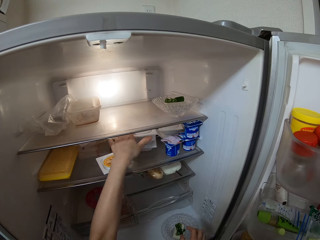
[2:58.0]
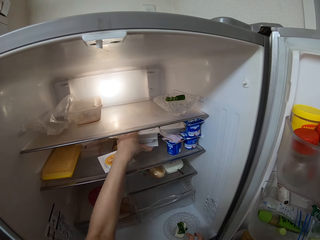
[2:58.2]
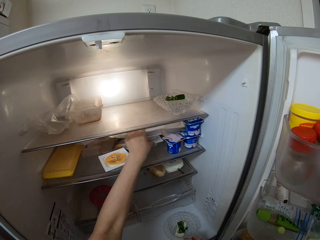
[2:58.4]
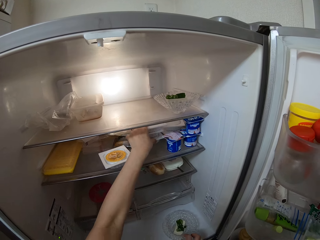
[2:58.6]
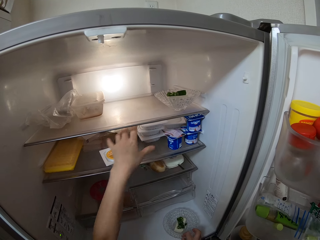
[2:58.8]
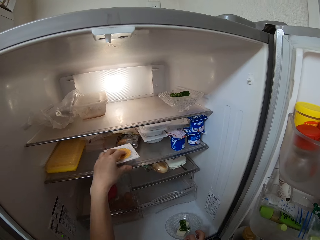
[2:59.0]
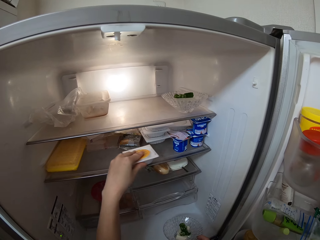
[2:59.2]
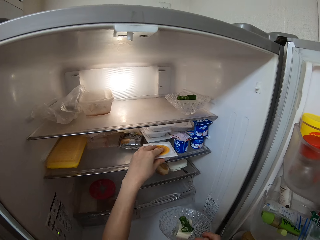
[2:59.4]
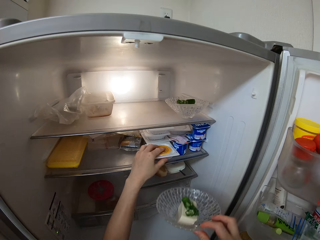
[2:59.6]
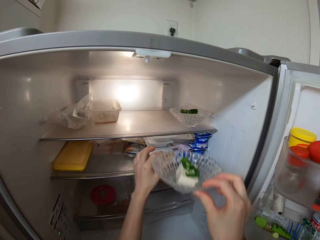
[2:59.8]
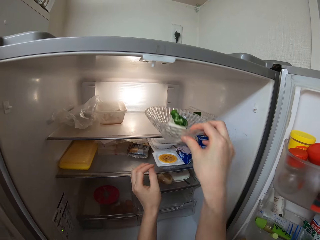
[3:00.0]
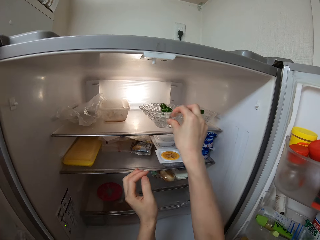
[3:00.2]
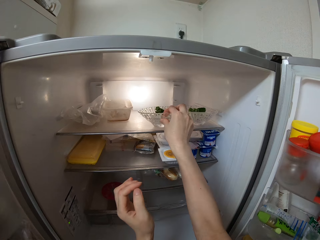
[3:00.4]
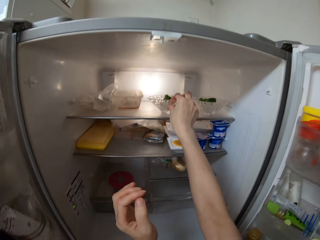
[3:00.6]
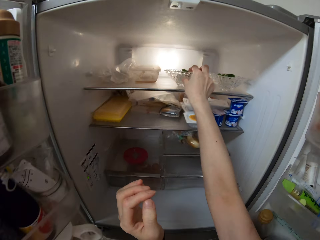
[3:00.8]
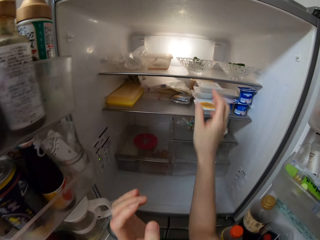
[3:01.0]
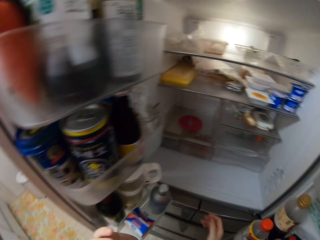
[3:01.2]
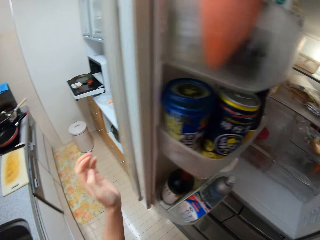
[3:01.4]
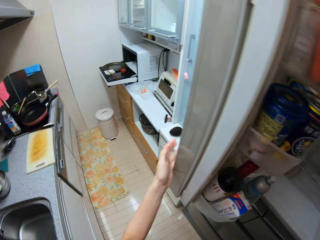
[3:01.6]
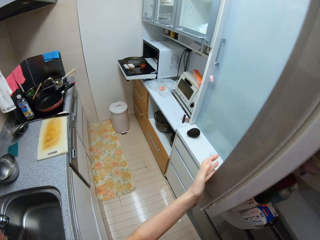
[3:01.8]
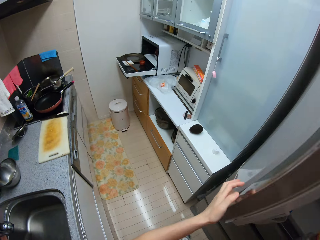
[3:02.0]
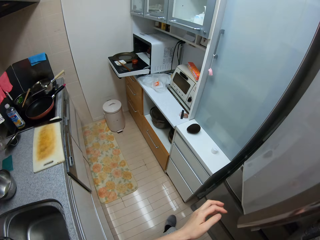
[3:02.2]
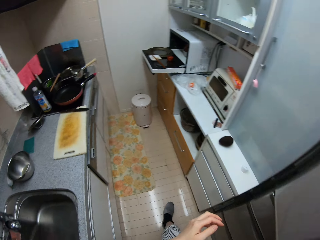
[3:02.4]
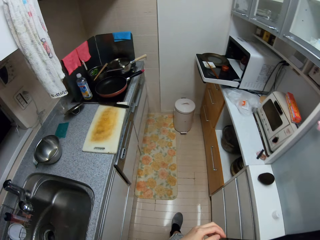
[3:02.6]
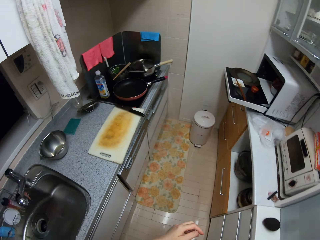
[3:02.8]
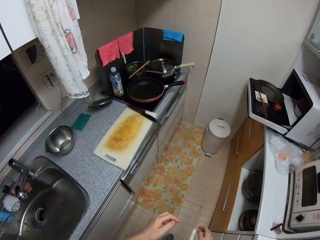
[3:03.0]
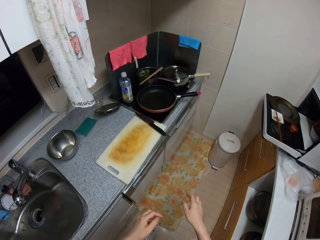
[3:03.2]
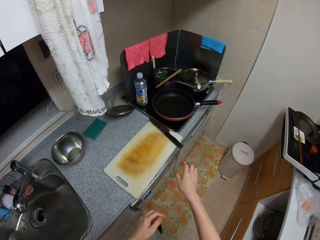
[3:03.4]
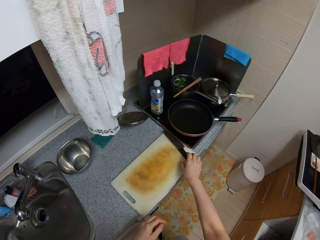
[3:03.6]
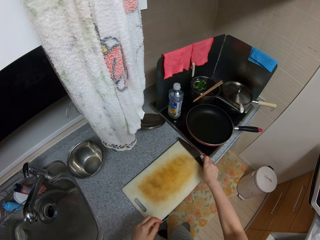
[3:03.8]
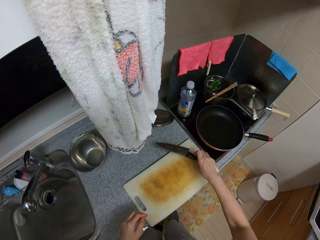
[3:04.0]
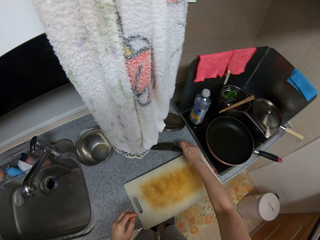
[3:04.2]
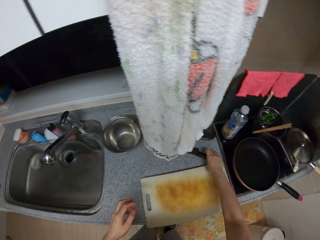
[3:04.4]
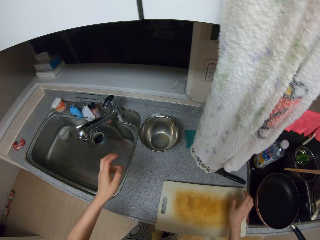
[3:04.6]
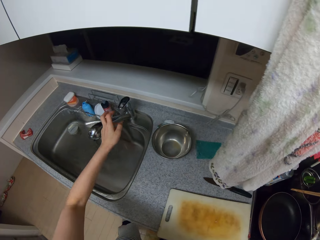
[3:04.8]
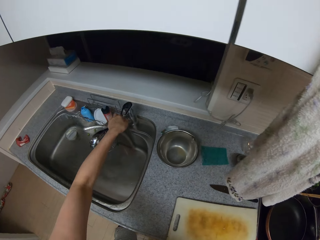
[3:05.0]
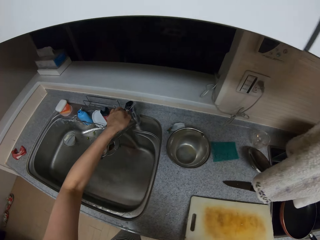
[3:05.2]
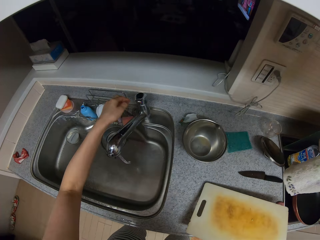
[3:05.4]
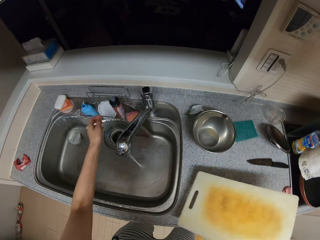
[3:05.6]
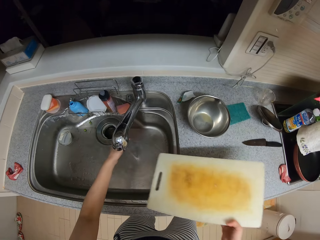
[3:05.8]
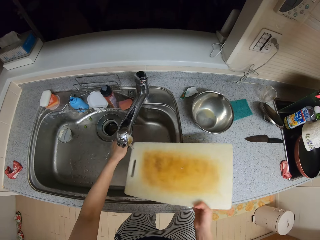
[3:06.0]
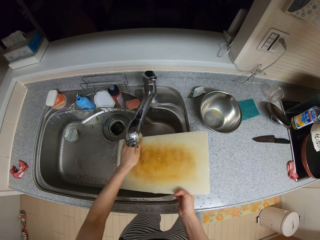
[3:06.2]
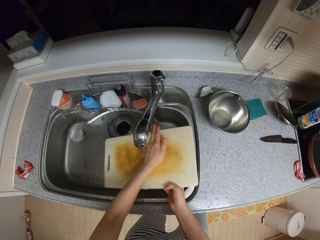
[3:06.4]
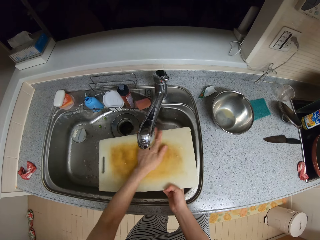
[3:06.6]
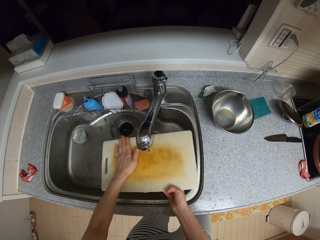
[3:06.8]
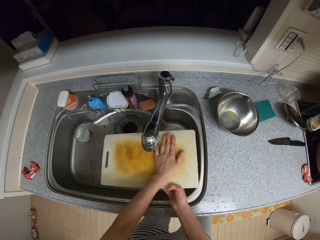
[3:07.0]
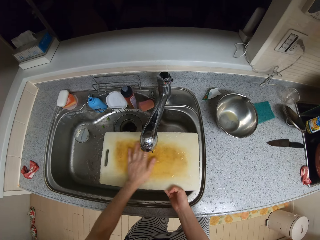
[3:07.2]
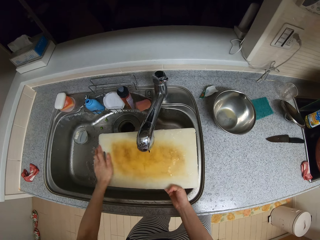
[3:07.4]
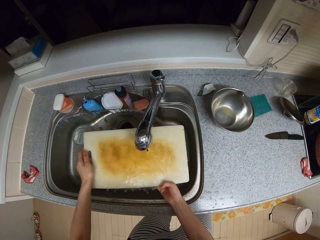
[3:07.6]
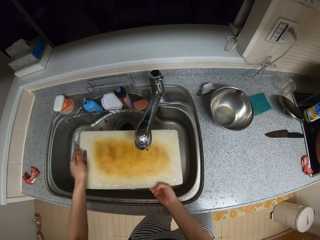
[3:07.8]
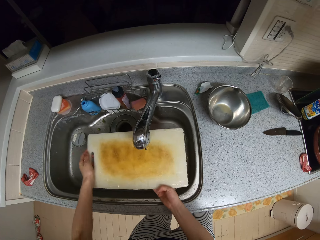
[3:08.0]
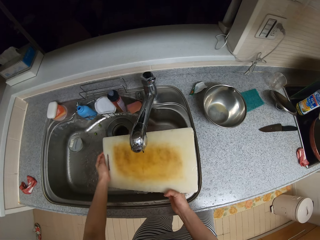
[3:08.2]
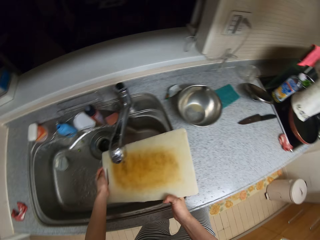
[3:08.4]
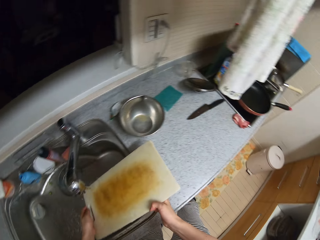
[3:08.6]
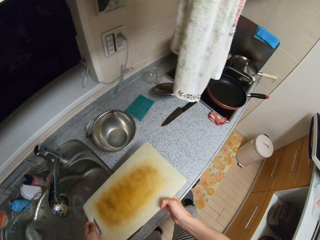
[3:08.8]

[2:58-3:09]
The camera wearer adjusts some packed foods in the second layer of the refrigerator with her left hand. She picks the serveware from the lower layer of the refrigerator with her right hand. She puts the serveware into the topmost layer of the refrigerator. She closes the door of the refrigerator with her left hand. She picks the knife from the chopping board with her right hand. She moves. She drops the knife on the kitchen slab. She turns on the tap of the kitchen sink with her left hand. She picks up the chopping board from the kitchen slab with her right hand. She cleans her left hand under the running tap. She cleans the chopping board under the running tap with her left hand.

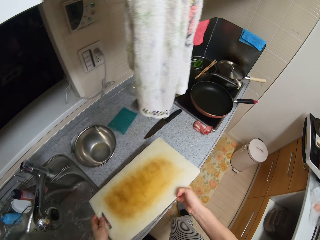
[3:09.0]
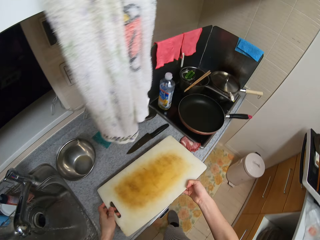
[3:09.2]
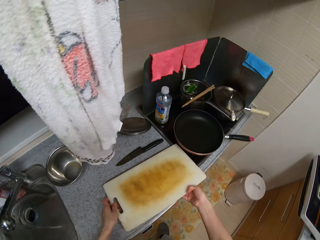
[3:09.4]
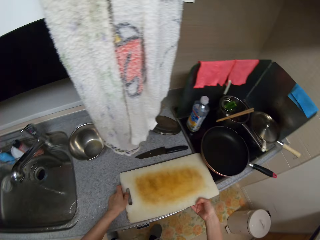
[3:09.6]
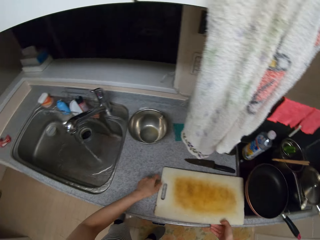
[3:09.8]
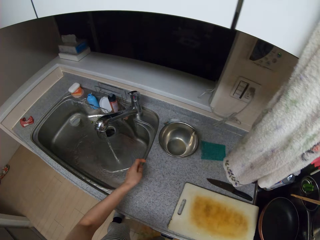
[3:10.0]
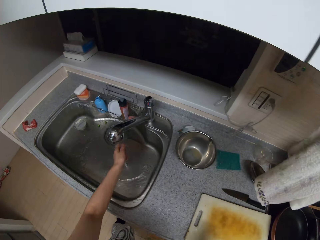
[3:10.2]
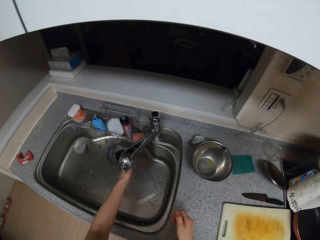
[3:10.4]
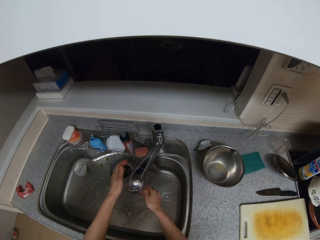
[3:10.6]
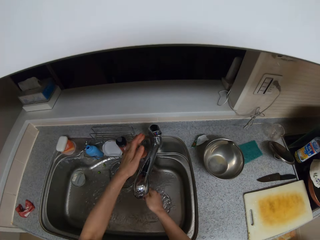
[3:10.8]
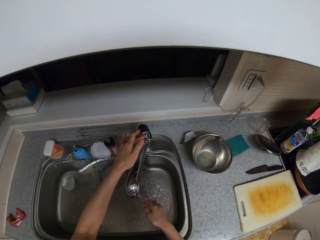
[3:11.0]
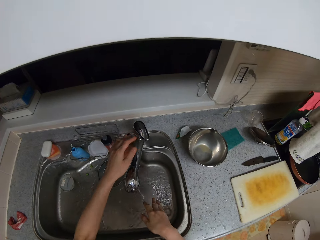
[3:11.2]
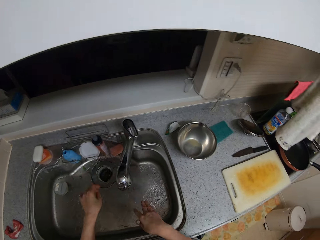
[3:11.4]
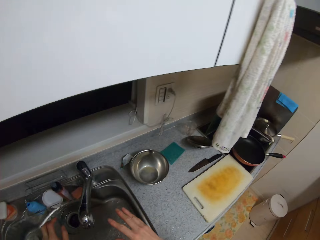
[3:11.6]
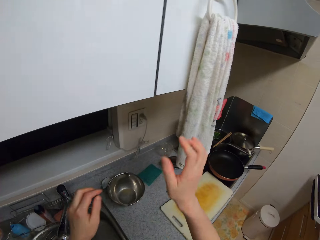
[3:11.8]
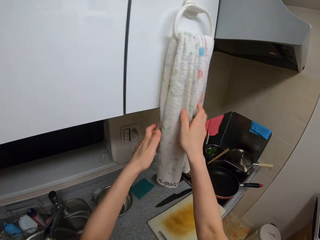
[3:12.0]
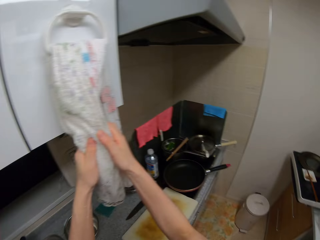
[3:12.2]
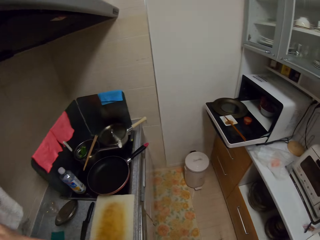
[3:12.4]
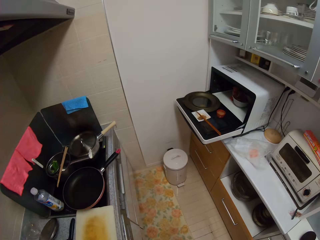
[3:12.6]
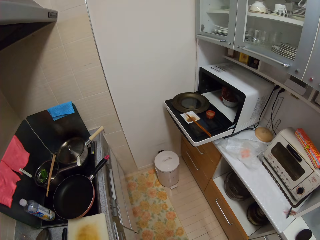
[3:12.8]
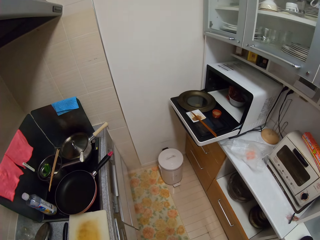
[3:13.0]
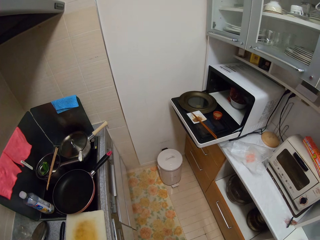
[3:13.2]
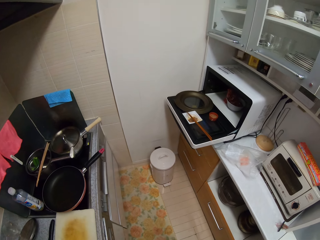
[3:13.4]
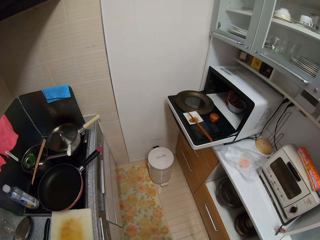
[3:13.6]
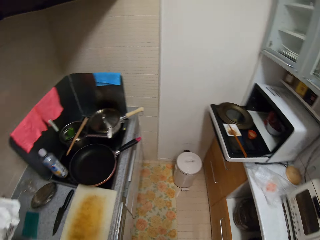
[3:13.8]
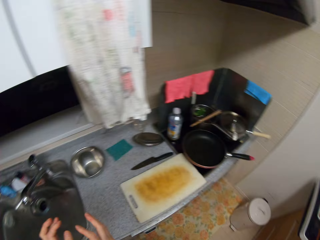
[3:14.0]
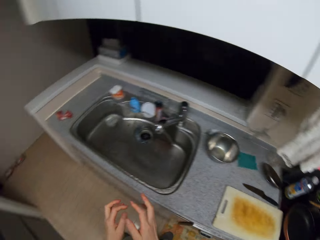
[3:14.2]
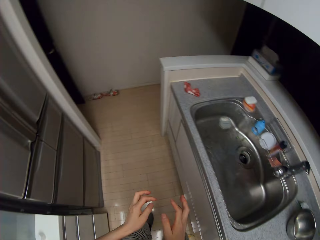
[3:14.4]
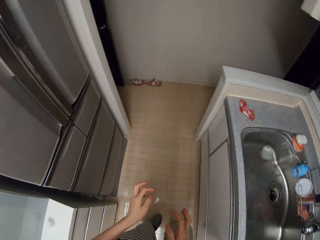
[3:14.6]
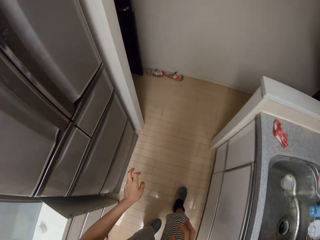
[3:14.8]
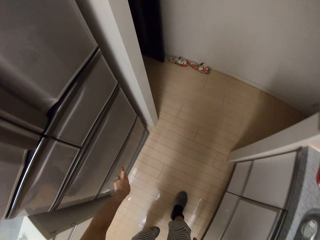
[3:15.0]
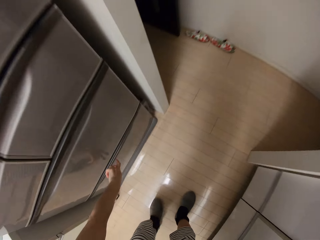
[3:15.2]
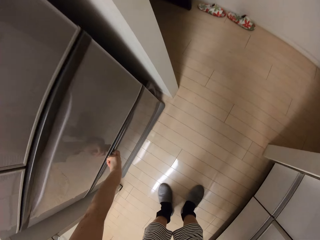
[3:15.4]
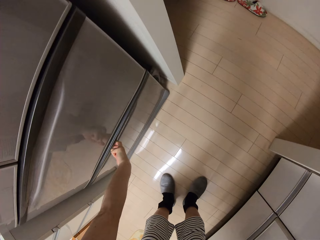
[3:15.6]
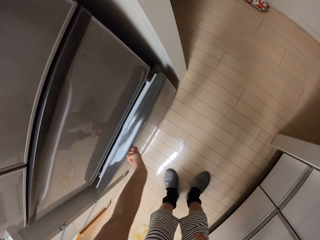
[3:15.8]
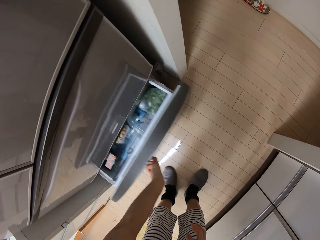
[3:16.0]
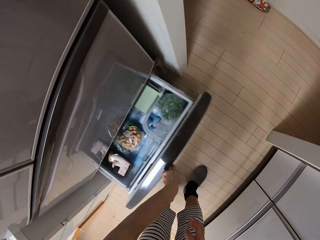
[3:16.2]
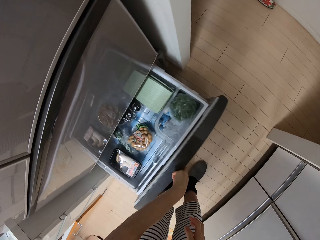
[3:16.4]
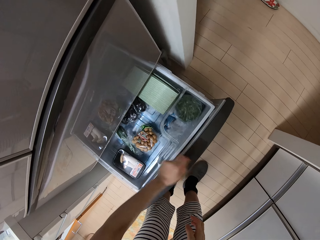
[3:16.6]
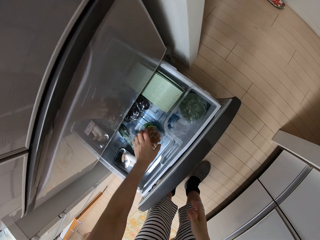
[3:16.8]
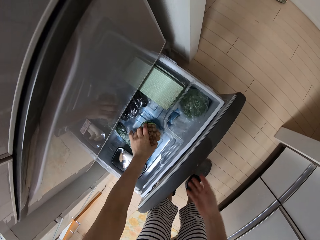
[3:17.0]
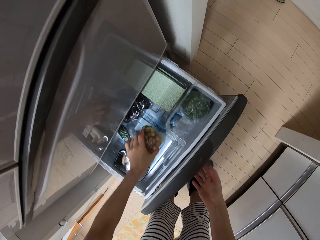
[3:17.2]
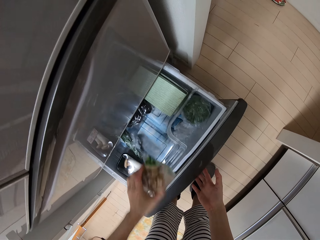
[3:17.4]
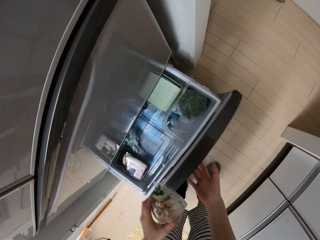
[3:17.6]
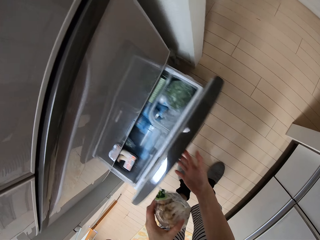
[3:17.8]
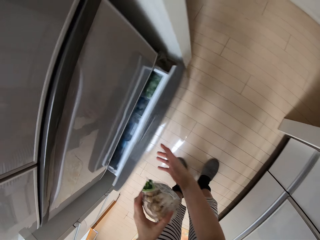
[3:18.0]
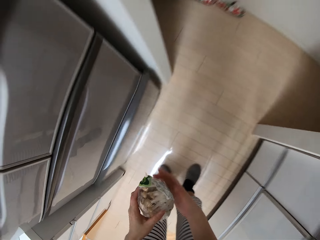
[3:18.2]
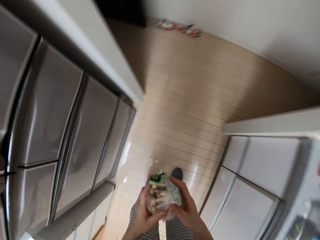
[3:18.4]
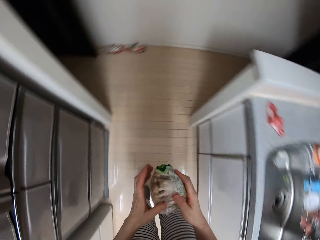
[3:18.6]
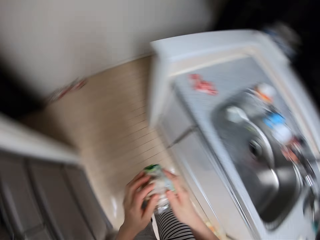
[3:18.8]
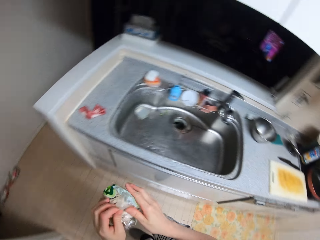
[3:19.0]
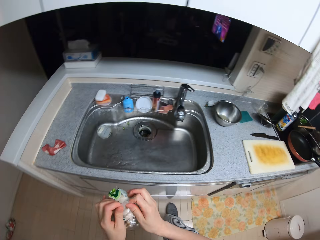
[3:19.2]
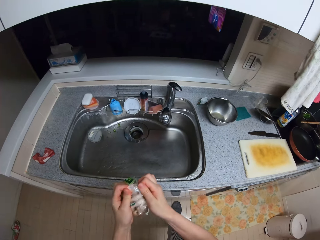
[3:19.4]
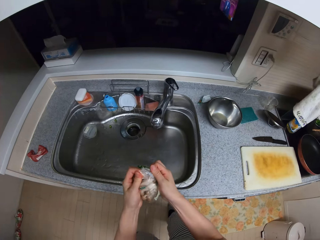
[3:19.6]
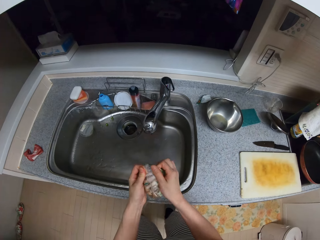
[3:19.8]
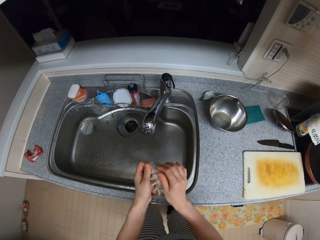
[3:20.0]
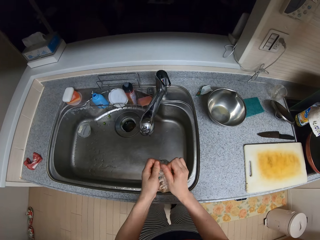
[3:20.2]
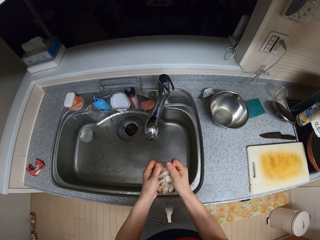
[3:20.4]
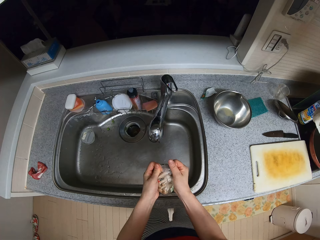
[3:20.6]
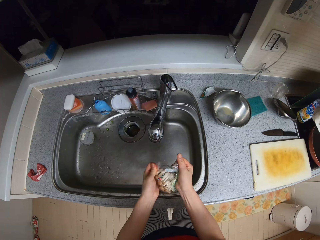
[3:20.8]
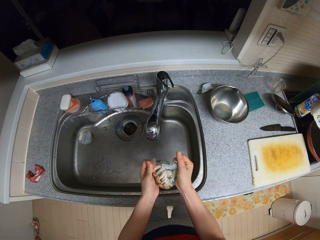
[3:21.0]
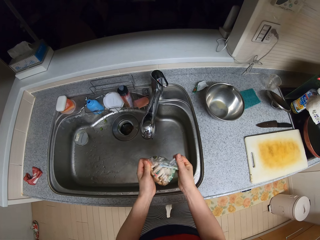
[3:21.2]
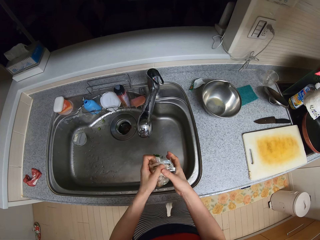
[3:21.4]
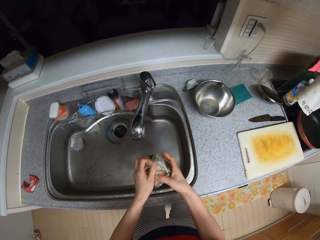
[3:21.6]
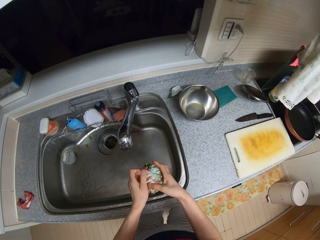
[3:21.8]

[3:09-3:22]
The camera wearer drops the chopping board on the kitchen slab. She cleans her hands under the running tap. She turns off the tap with her left hand. She dries her hands with the hand towel. She moves. She pulls a drawer from the refrigerator with her left hand. She opens the fridge. She takes a pack of mushrooms or ginger from the drawer. She pushes the drawer back into the refrigerator with her right hand. She opens the nylon of the mushrooms with both hands.
